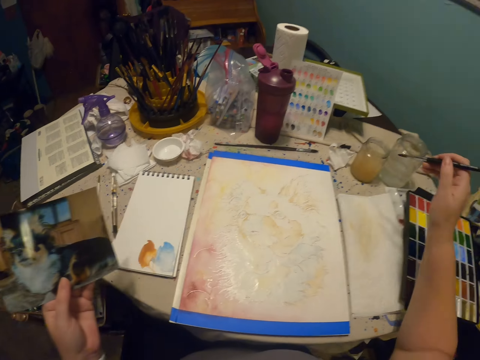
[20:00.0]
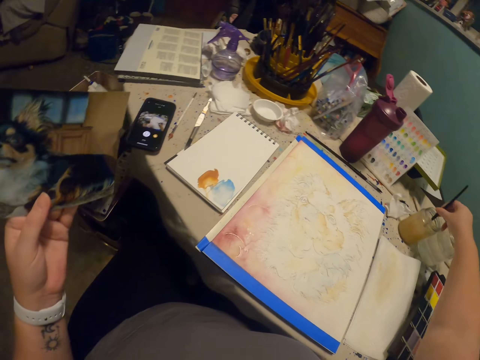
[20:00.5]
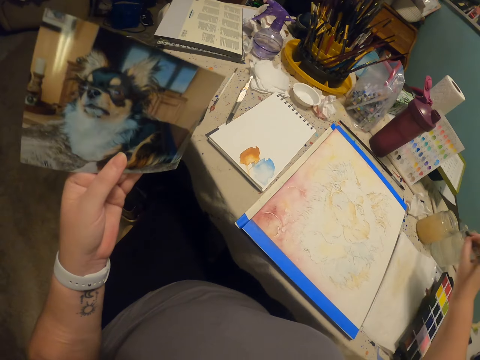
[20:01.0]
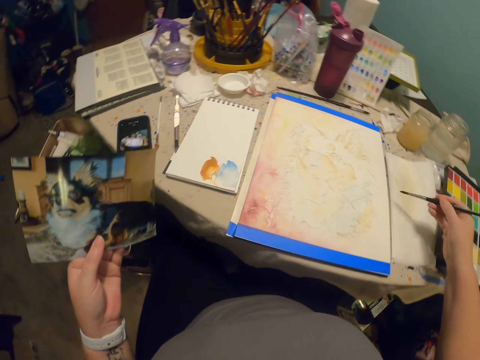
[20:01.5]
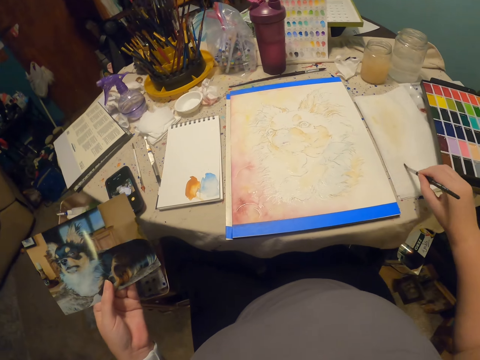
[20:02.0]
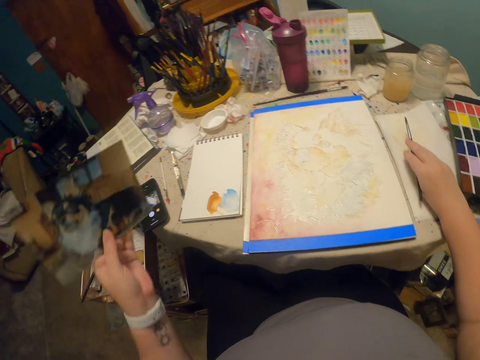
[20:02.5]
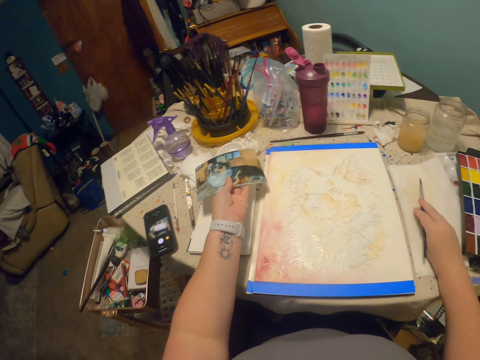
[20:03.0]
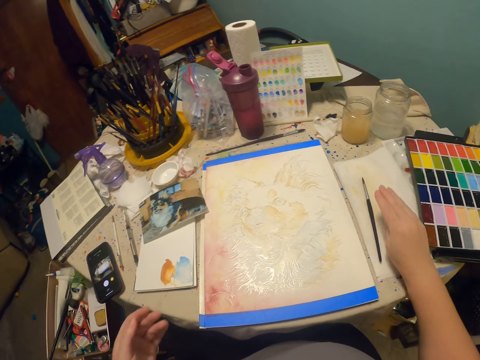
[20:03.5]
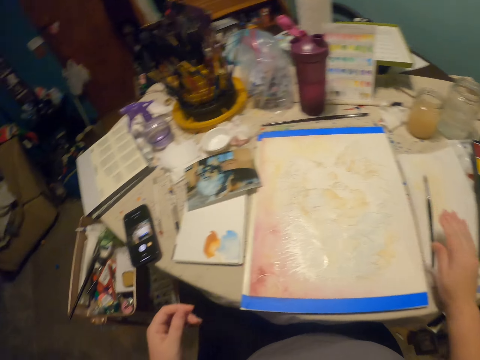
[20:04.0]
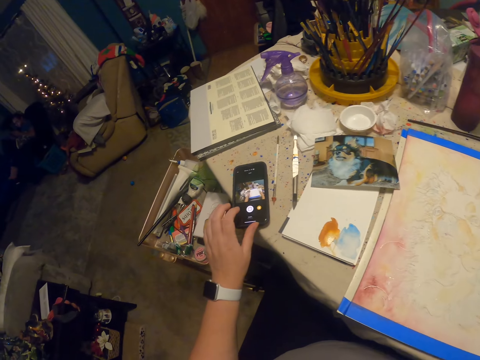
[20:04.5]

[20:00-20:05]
The camera wearer raises the left hand. They dip the paint brush into something. They scrape off excess paints from the brush. They drop a pen on the table. They put a drawing down on the drawing board. They touch the painting brush.
